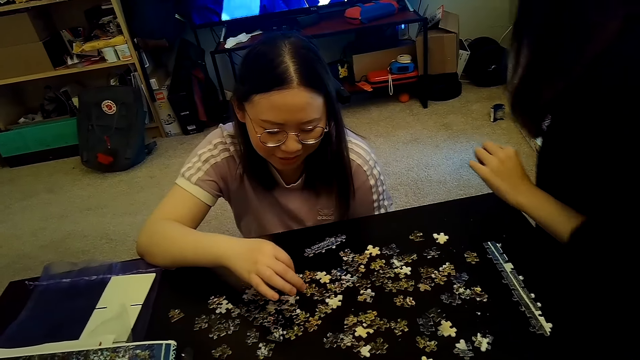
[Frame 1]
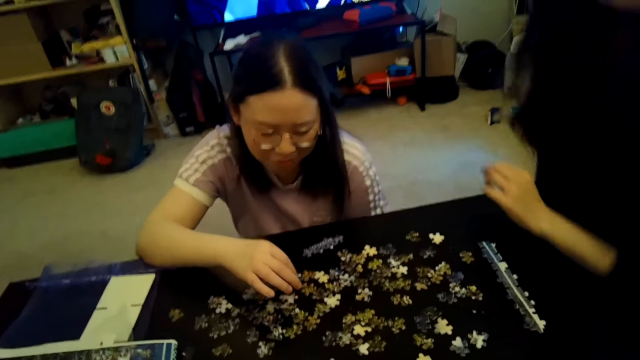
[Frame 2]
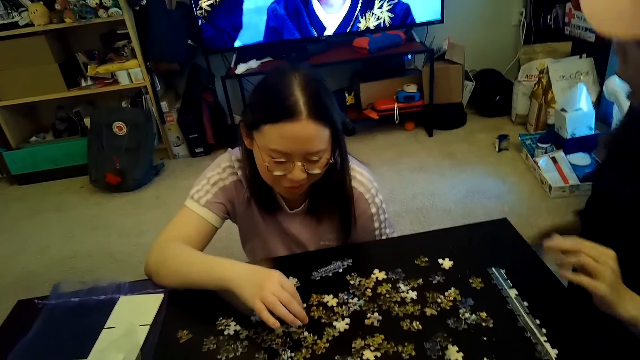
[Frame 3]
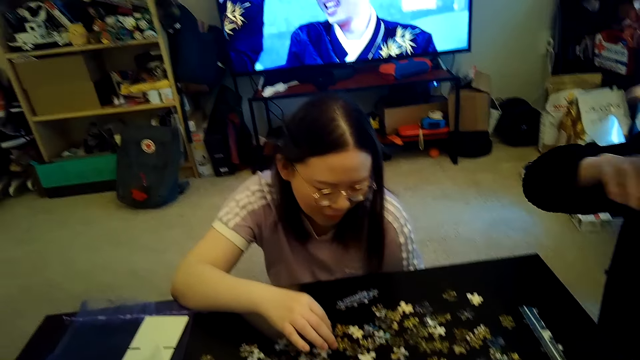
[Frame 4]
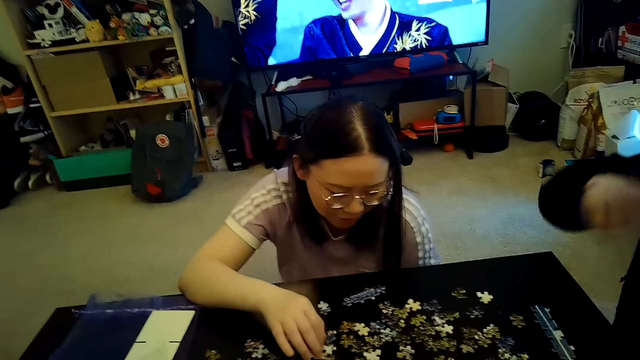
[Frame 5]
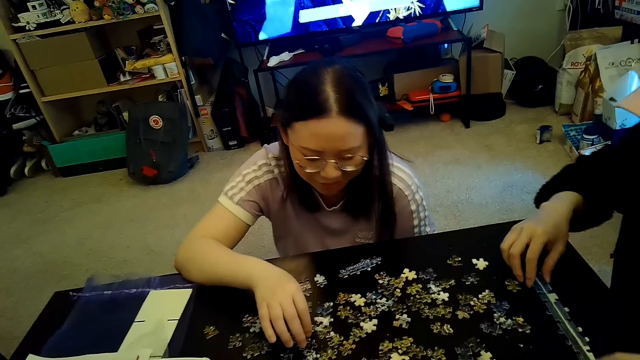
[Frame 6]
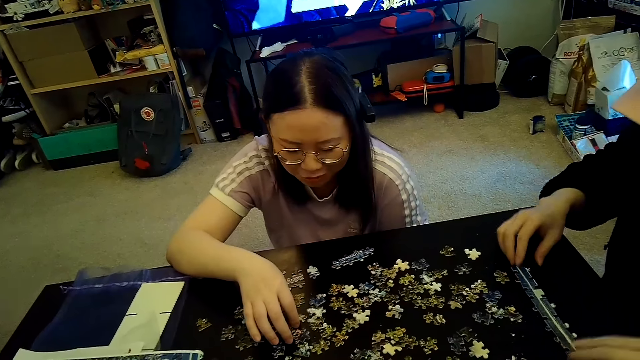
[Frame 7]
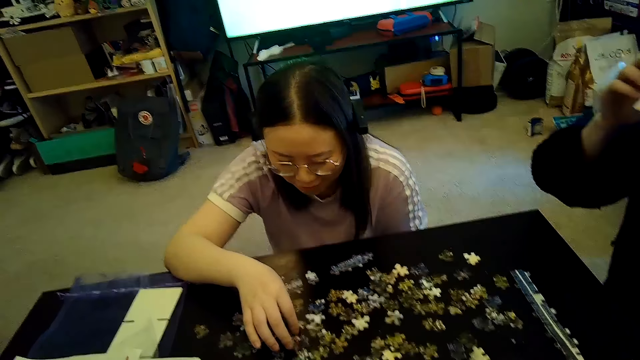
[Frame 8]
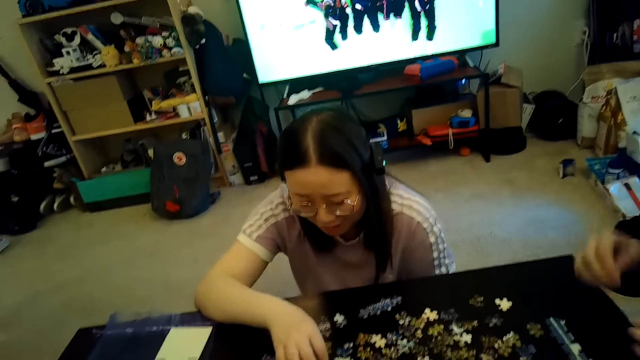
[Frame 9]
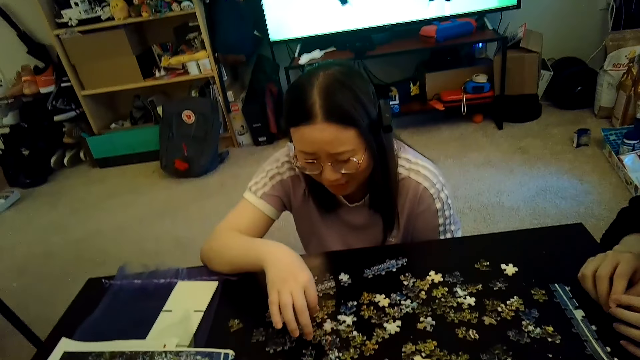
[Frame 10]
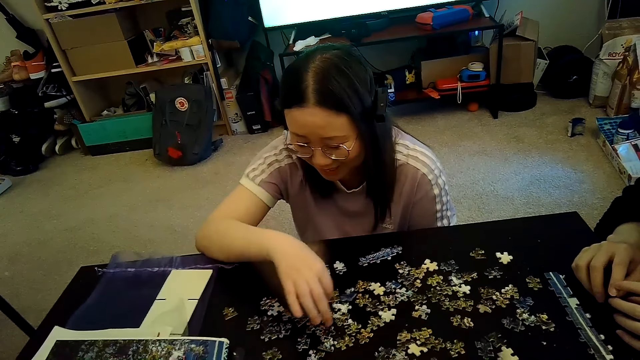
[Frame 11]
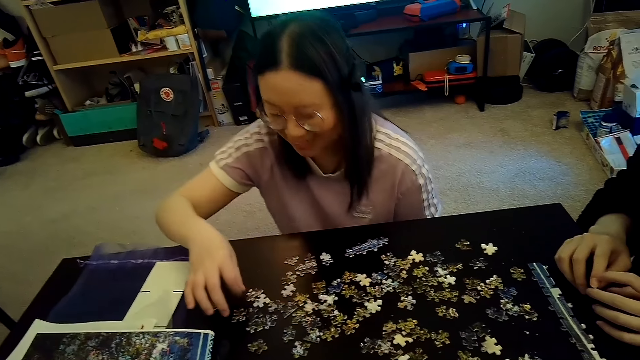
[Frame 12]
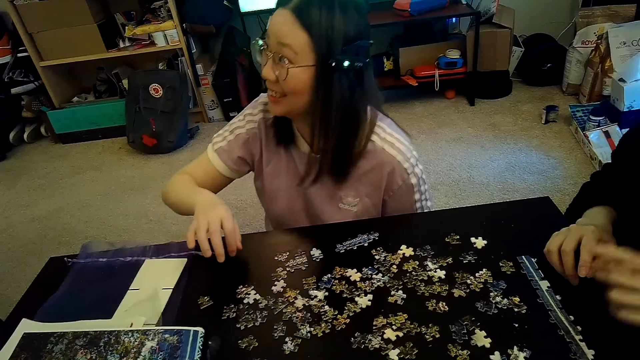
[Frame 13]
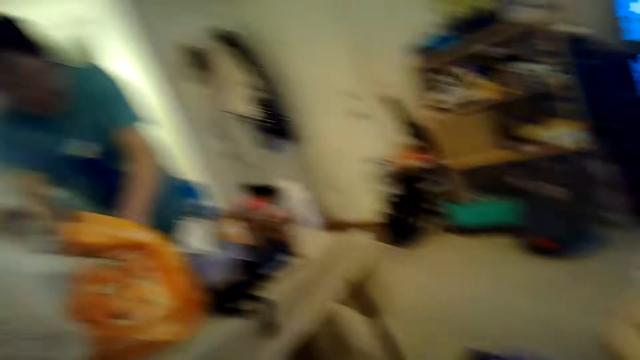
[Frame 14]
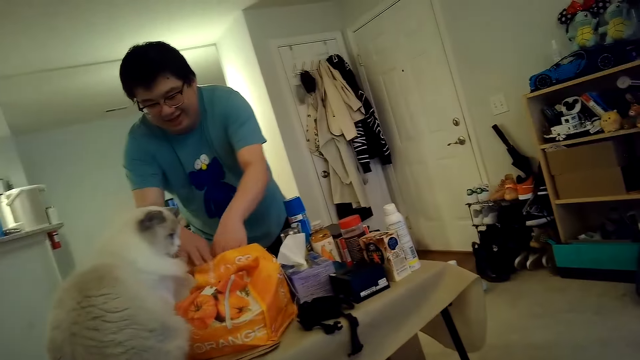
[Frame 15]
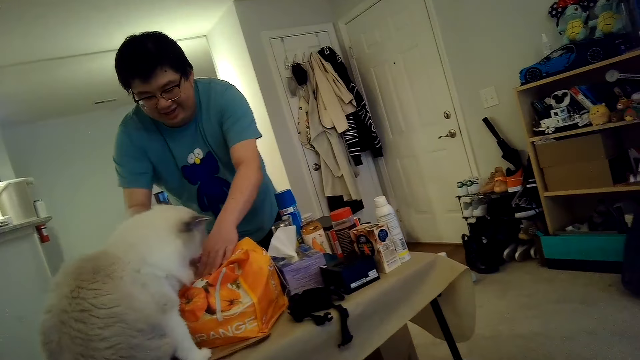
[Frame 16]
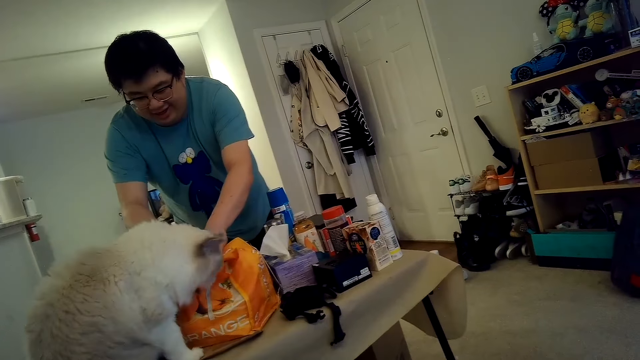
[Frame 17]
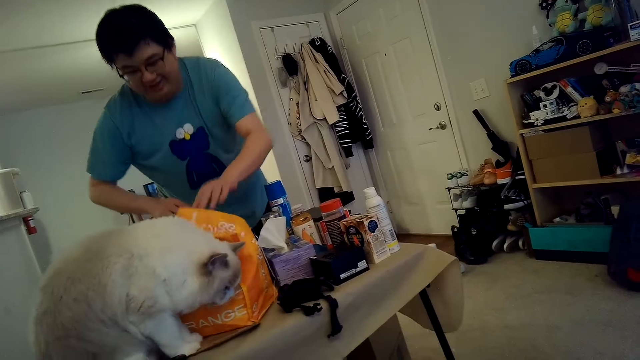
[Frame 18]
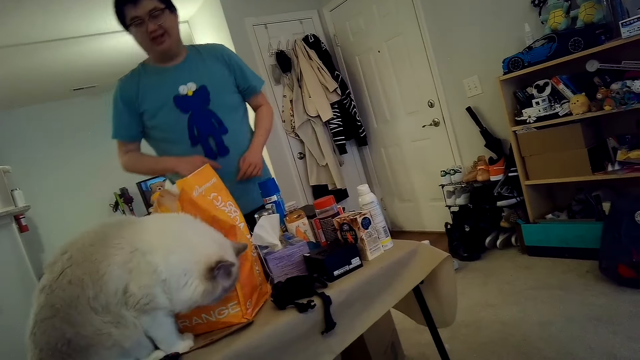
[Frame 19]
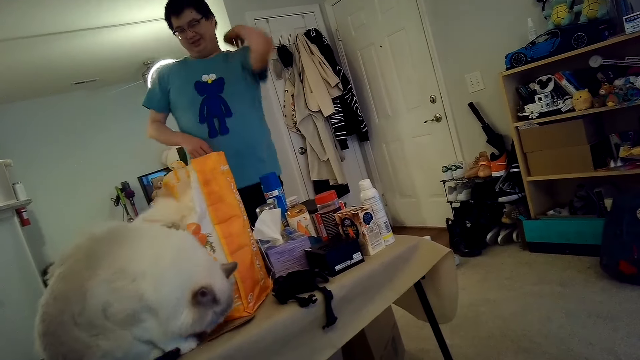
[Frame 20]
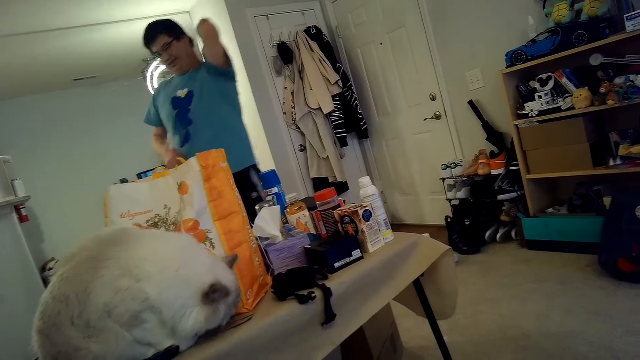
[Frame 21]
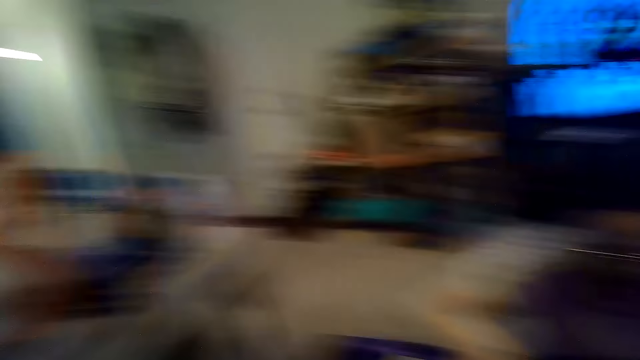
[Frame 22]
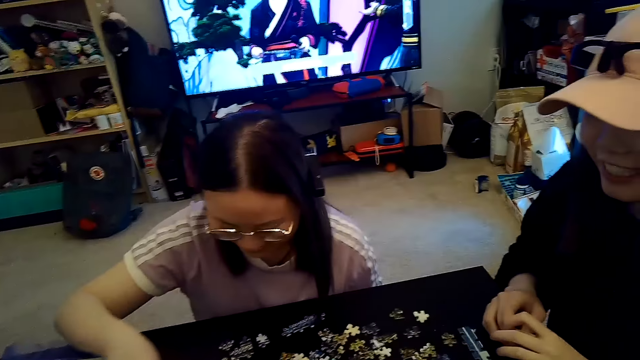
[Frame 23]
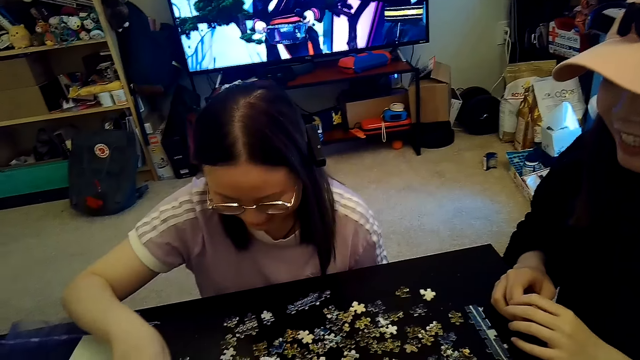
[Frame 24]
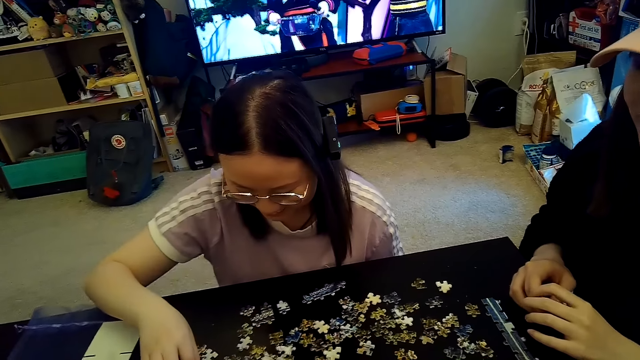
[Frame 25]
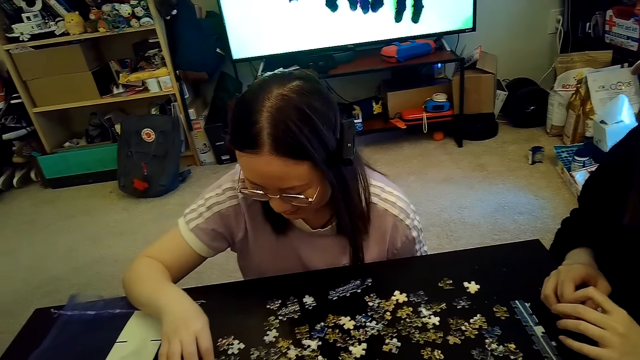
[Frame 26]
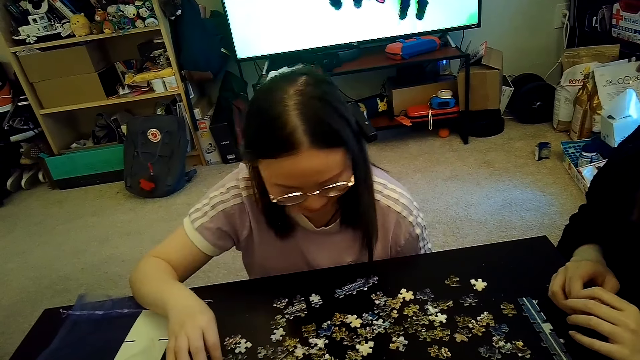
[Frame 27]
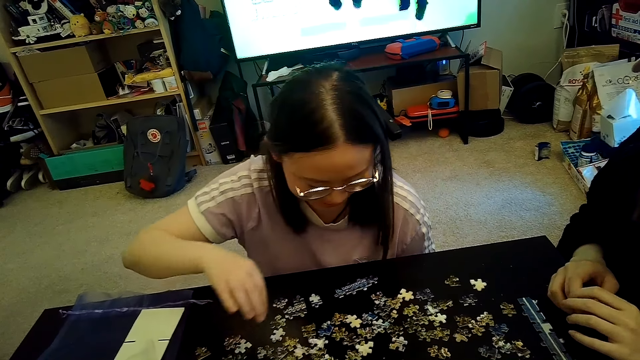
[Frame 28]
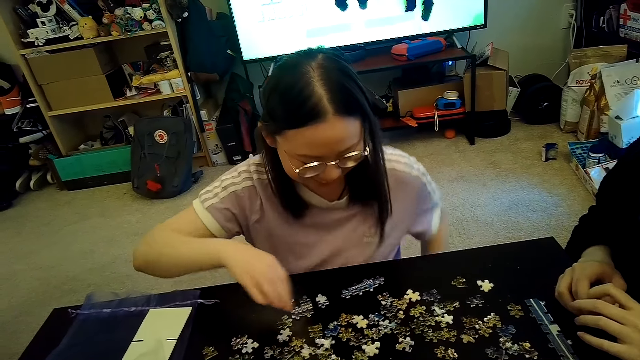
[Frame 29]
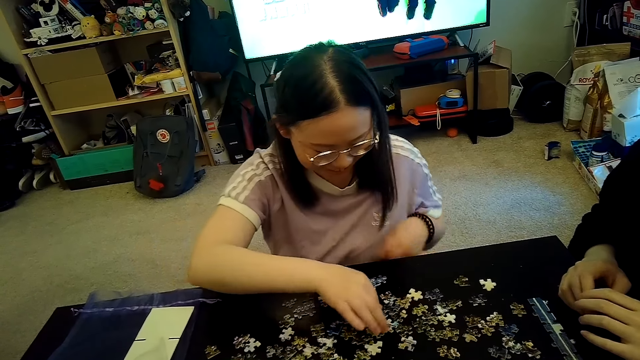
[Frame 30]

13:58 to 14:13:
The camera wearer plays puzzle. A man folds something. A person plays with the cat. A woman plays jigsaw. Another woman plays jigsaw.

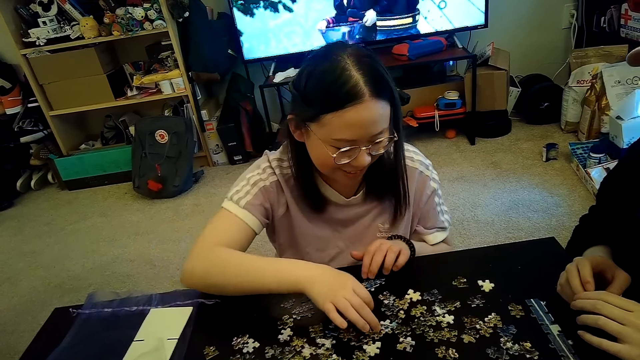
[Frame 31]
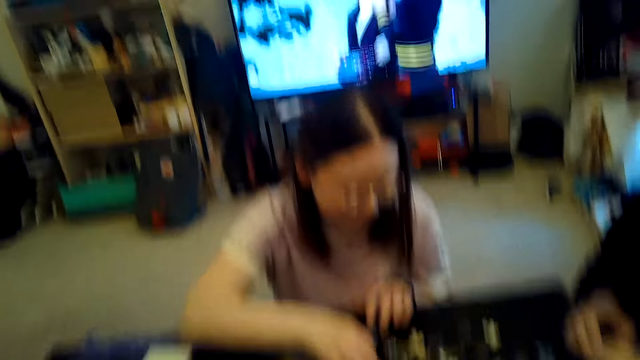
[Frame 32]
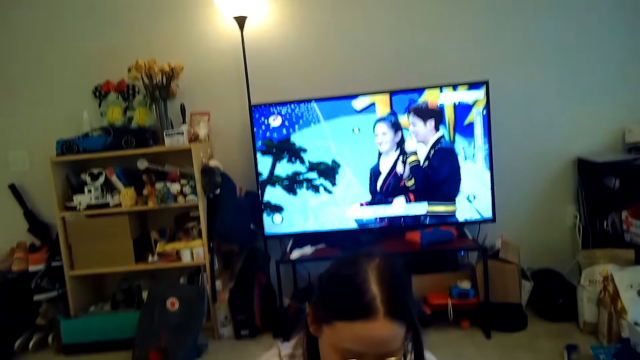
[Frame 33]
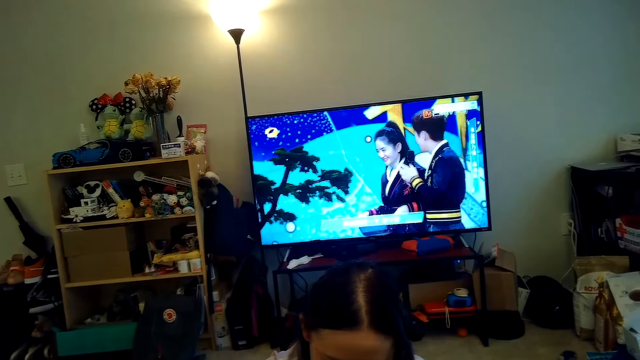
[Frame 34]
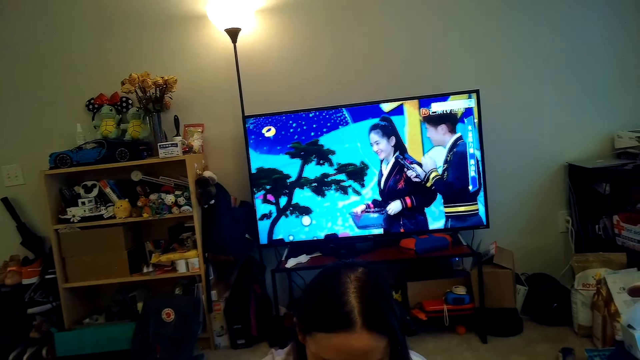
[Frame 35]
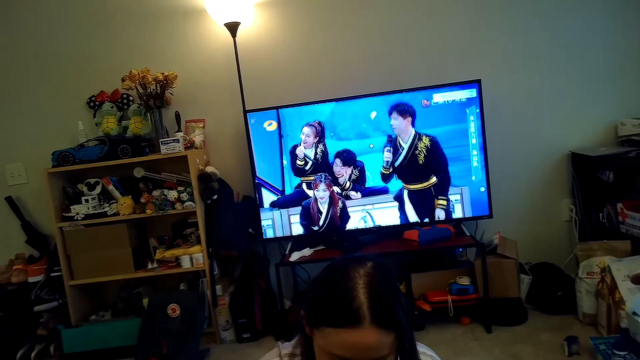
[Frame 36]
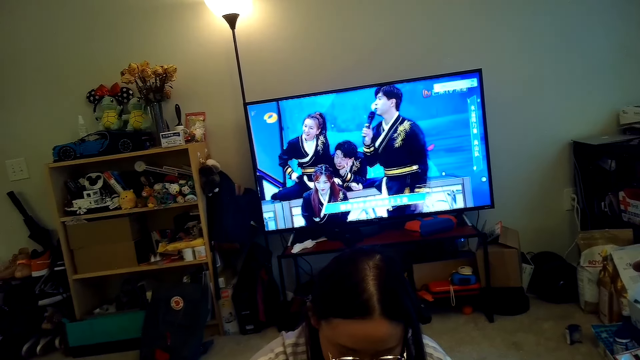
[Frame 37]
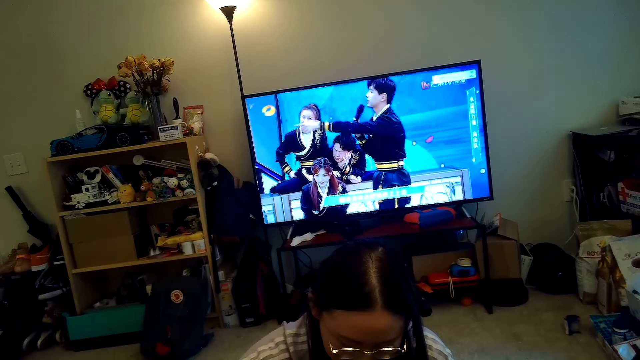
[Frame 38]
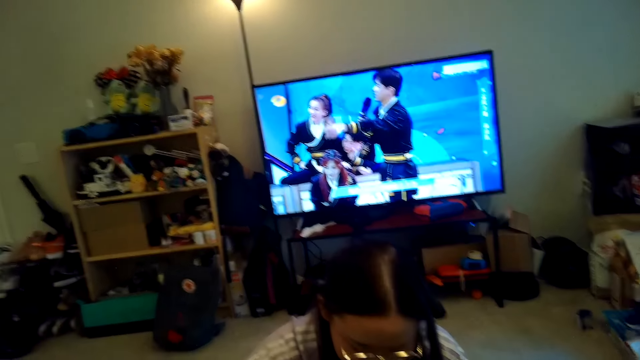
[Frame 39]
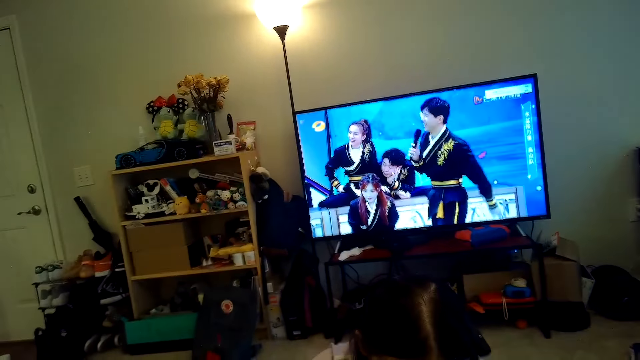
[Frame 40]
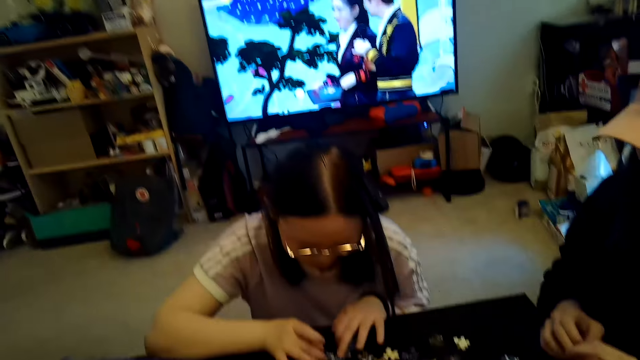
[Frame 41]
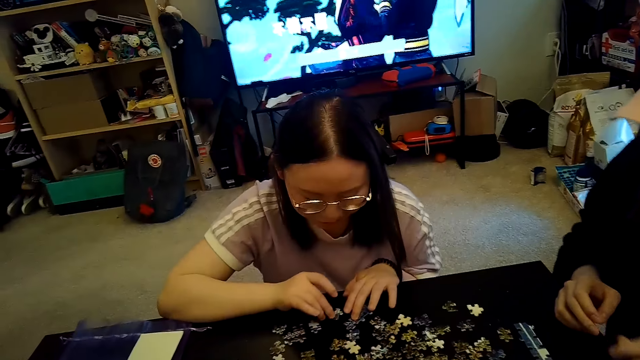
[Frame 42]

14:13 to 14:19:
The camera wearer watches TV. A woman plays jigsaw. Another woman plays jigsaw. The camera wearer watches TV.
